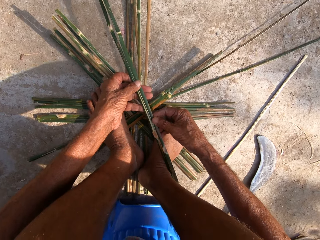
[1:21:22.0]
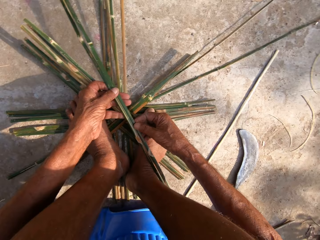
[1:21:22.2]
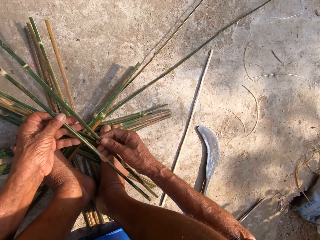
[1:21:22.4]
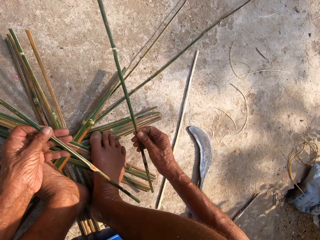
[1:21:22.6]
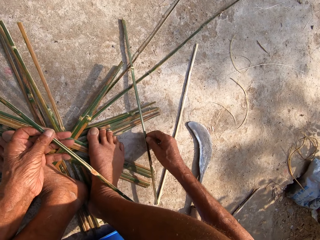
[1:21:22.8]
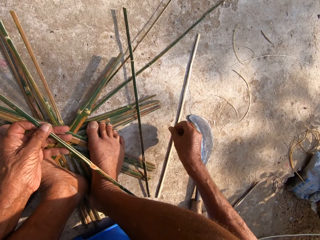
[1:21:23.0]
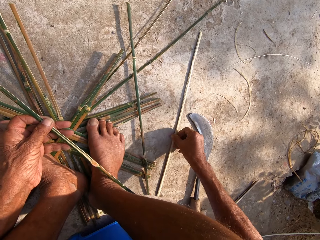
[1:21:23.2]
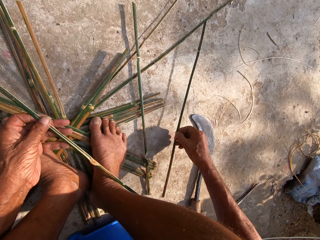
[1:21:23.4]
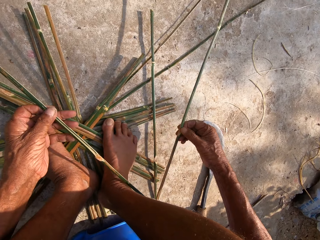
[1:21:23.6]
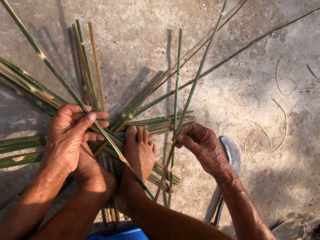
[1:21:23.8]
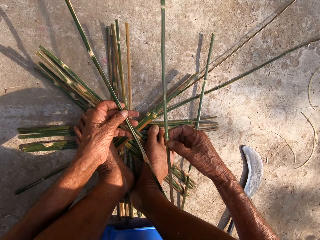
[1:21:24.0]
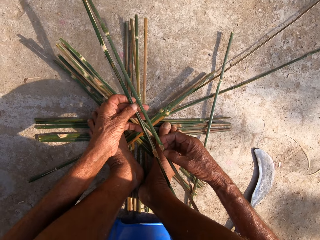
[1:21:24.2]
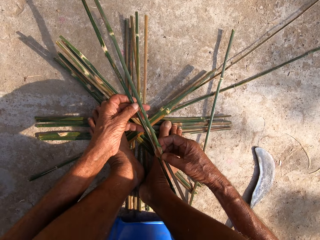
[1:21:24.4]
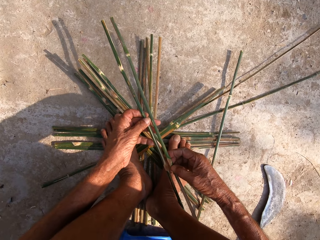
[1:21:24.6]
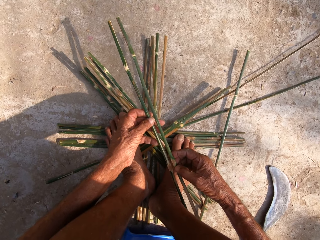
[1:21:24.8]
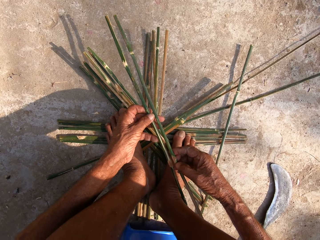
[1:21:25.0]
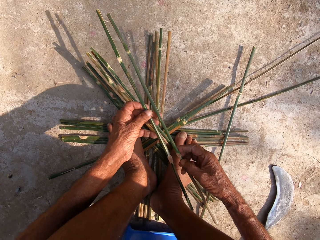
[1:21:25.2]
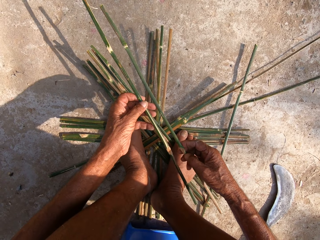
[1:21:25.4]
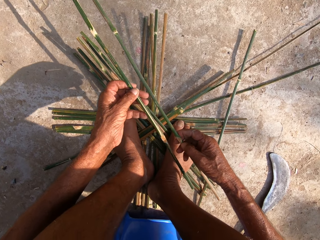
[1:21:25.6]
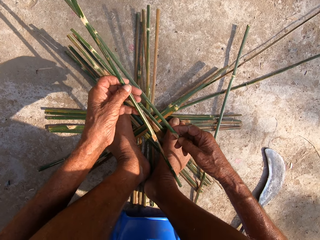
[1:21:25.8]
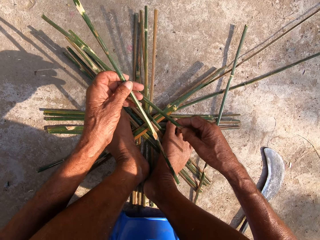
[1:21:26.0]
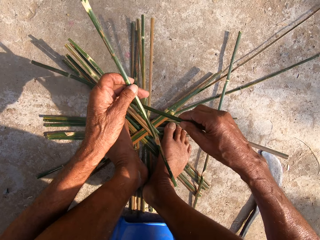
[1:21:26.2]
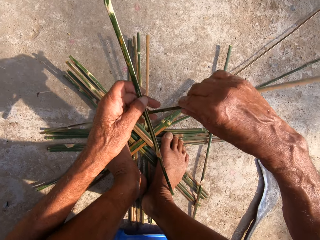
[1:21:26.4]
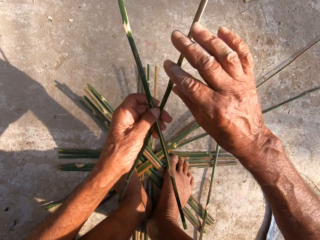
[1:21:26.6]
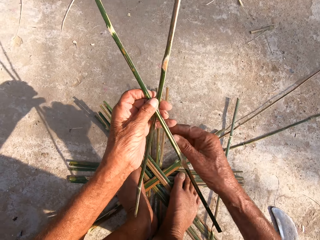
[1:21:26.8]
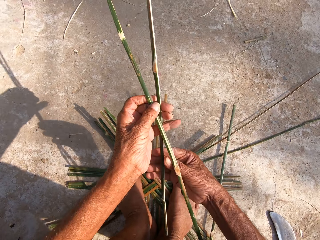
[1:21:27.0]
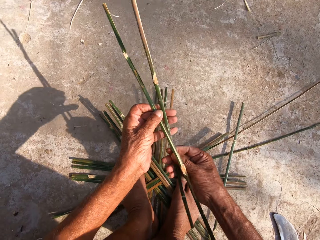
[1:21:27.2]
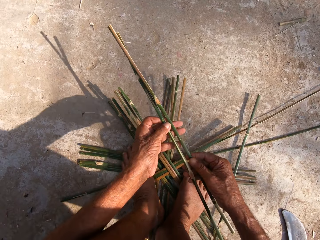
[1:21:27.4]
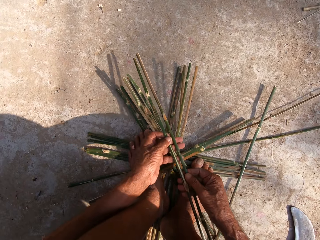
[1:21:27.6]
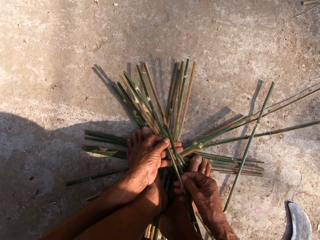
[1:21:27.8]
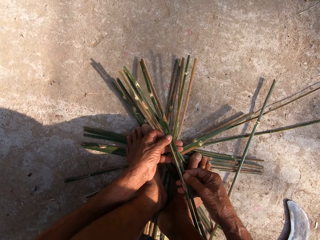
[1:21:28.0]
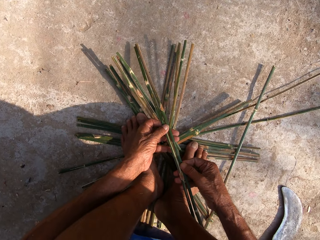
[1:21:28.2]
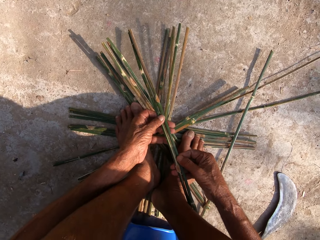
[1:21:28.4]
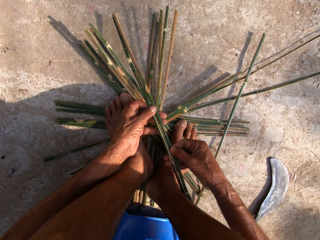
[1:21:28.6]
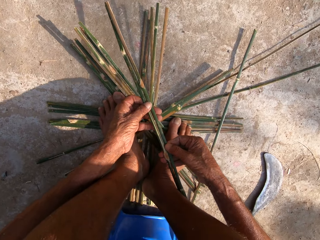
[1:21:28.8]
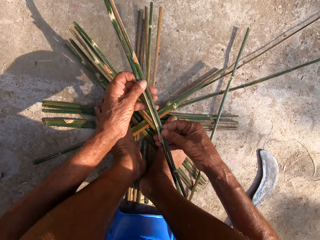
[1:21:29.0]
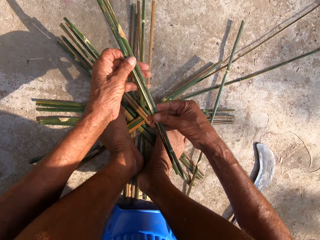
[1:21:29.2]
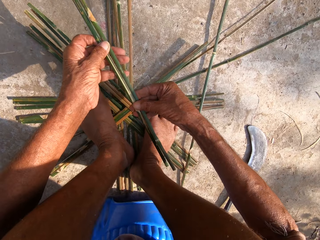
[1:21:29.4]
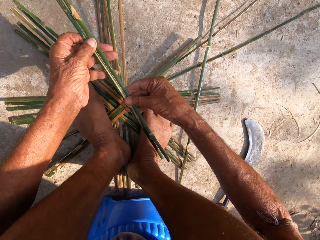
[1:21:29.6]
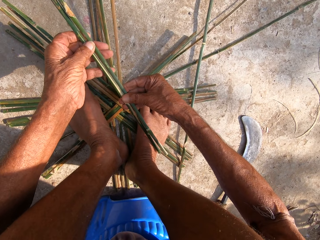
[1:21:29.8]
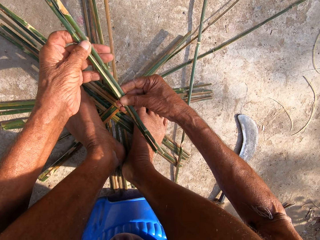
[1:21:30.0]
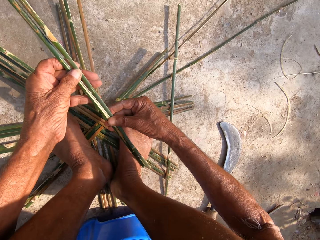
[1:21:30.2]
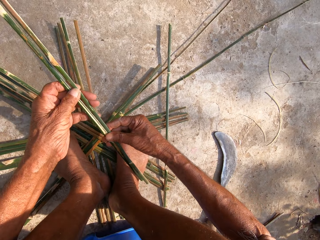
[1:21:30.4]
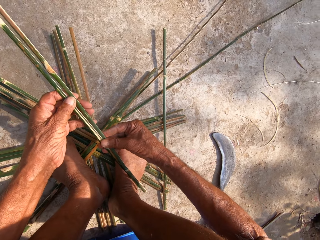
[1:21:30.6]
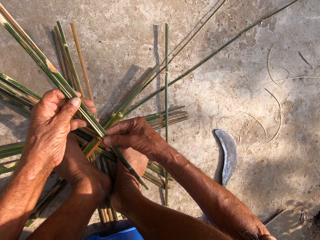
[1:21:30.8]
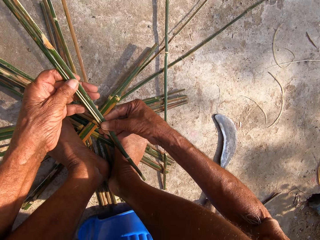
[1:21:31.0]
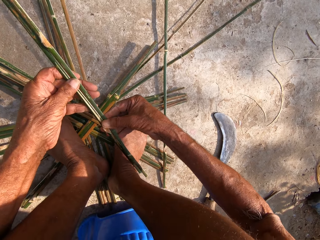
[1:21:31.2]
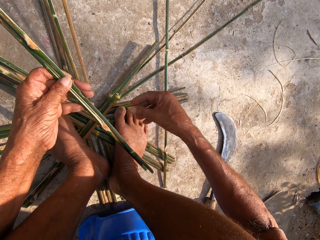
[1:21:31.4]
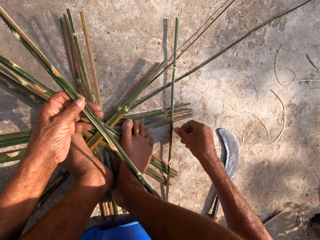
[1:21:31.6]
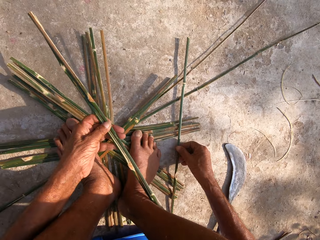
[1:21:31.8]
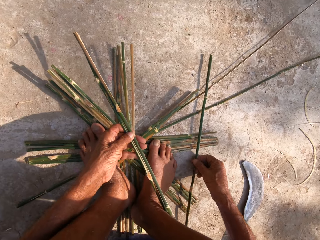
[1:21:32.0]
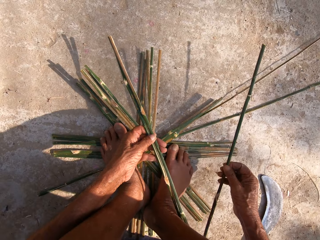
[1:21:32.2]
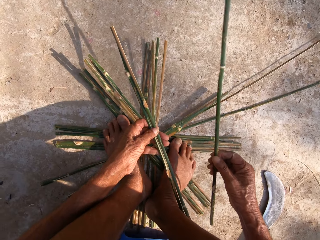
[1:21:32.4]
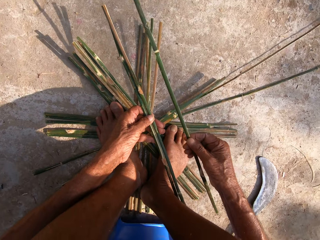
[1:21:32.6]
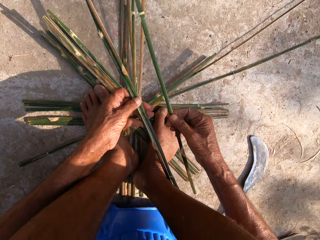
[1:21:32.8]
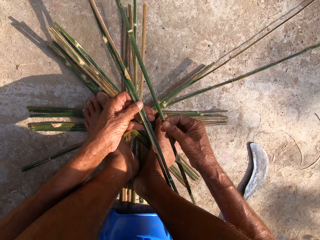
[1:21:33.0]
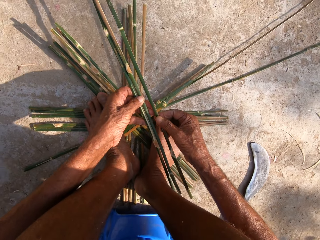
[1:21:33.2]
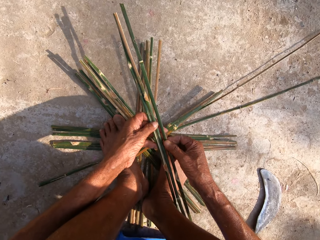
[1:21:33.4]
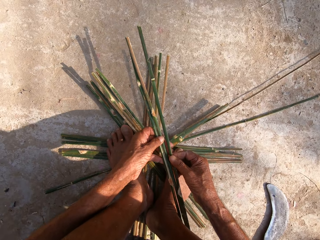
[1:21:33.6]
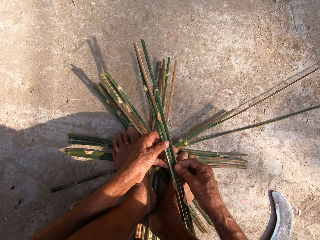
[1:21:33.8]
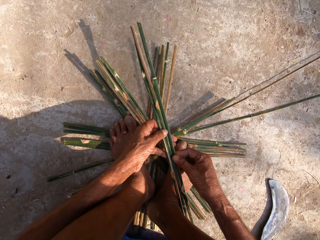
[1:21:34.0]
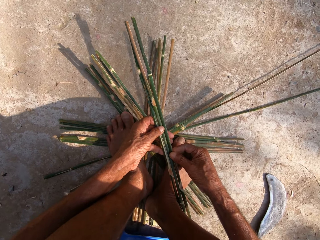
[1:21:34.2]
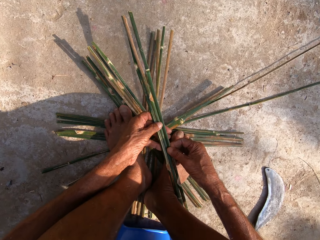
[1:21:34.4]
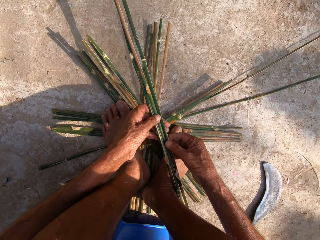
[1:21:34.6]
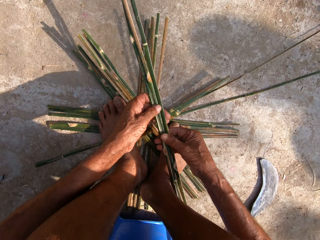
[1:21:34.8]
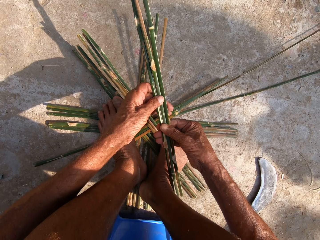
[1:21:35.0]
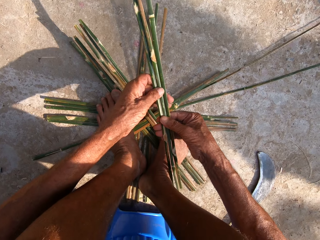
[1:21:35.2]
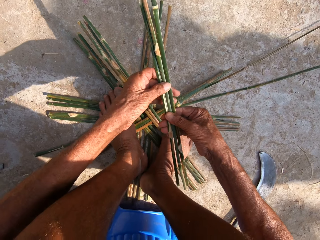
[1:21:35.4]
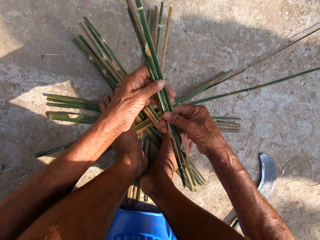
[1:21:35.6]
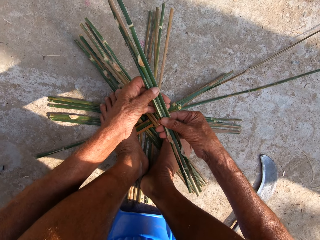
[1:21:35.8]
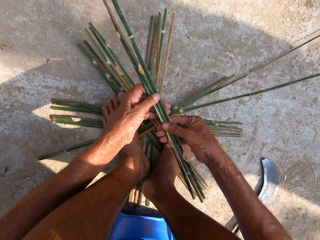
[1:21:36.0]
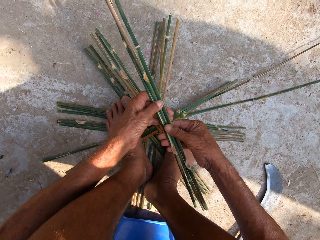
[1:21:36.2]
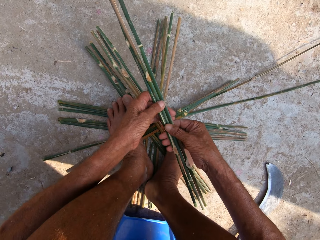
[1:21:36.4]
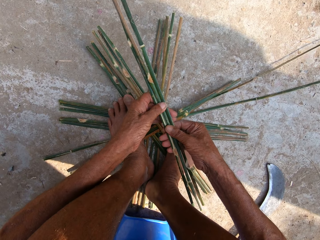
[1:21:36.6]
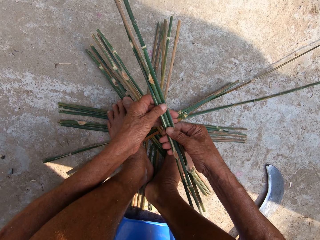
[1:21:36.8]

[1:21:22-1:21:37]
The camera wearer holds the bamboo skin. He places the piece of bamboo stick on the ground with his right hand. He picks the piece of bamboo stick from the ground with his right hand. He aligns the bamboo skin with both hands. He holds the pieces of bamboo stick with both hands. He flips the piece of bamboo stick with his right hand. He holds the pieces of bamboo stick with his left hand. He holds the bamboo stick with his hands. He aligns the bamboo skin with both hands. A woman converses with the camera wearer. The camera wearer holds the pieces of bamboo stick with his left hand. He picks the piece of bamboo stick from the ground with his right hand. He aligns the bamboo skin with both hands. He holds the pieces of bamboo stick with his hands.

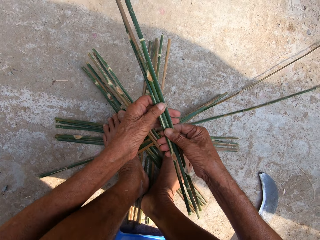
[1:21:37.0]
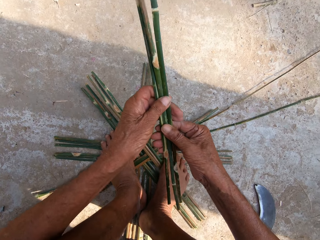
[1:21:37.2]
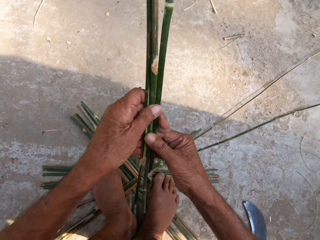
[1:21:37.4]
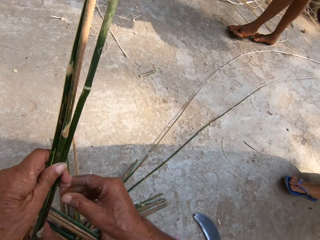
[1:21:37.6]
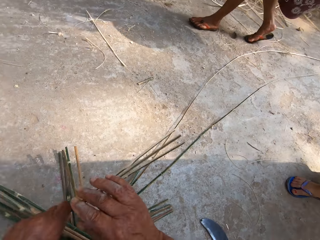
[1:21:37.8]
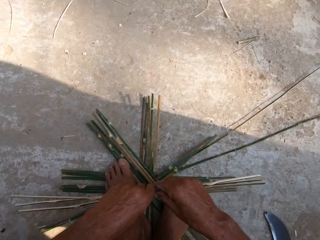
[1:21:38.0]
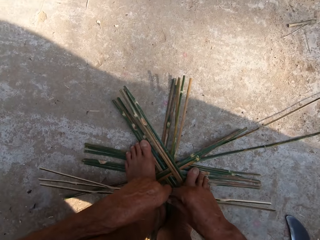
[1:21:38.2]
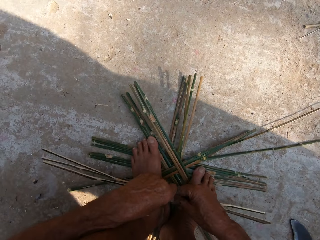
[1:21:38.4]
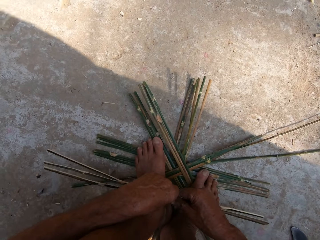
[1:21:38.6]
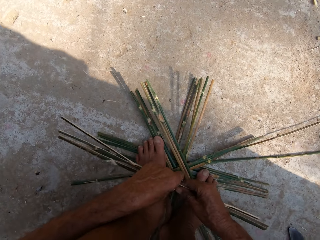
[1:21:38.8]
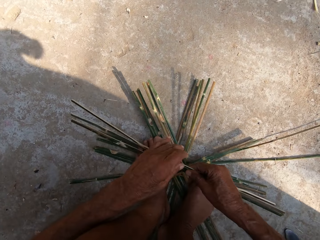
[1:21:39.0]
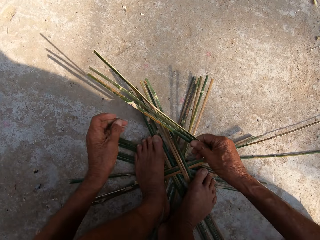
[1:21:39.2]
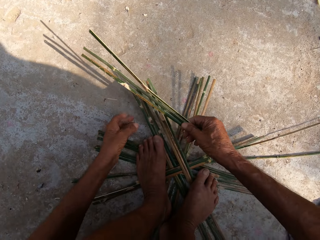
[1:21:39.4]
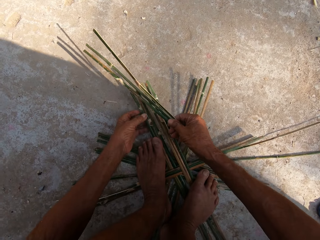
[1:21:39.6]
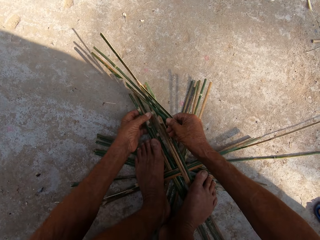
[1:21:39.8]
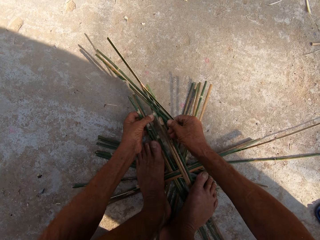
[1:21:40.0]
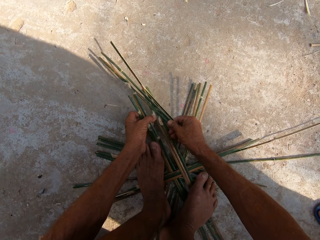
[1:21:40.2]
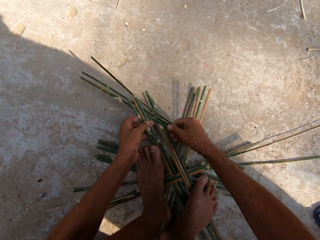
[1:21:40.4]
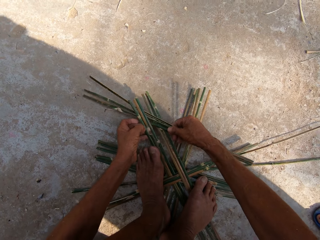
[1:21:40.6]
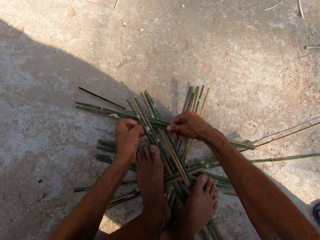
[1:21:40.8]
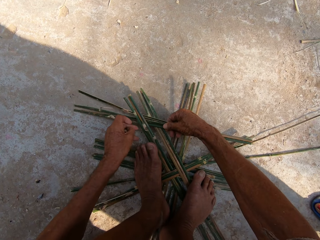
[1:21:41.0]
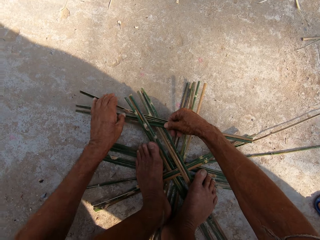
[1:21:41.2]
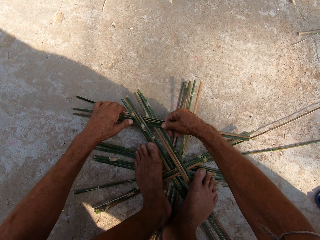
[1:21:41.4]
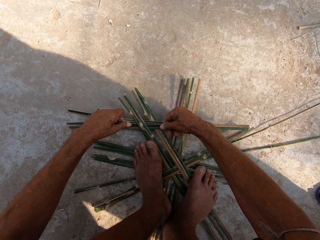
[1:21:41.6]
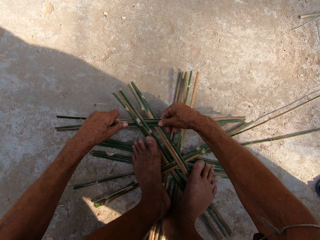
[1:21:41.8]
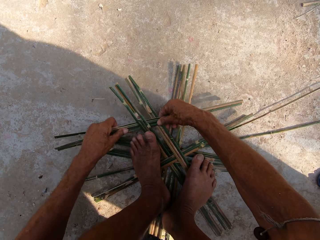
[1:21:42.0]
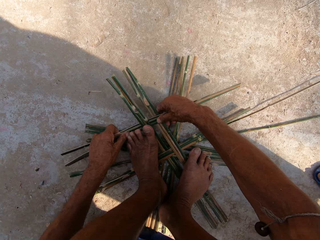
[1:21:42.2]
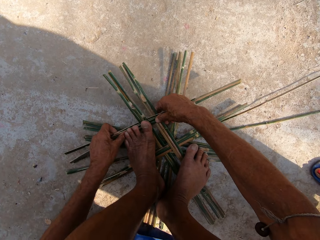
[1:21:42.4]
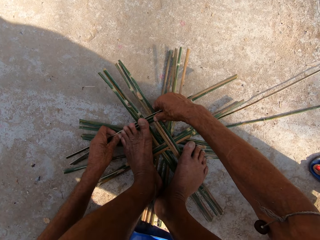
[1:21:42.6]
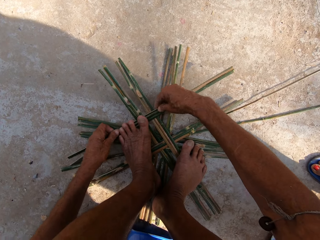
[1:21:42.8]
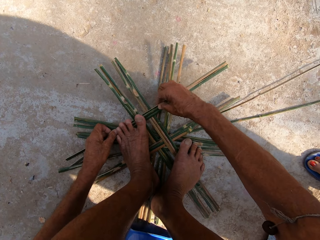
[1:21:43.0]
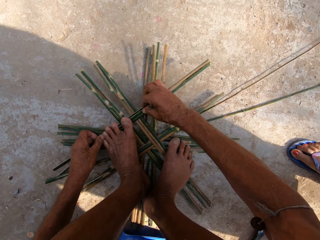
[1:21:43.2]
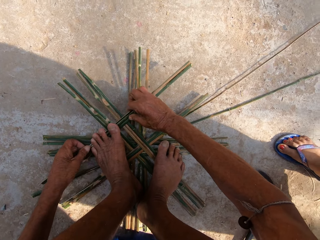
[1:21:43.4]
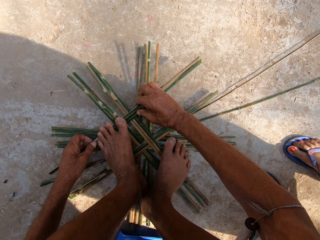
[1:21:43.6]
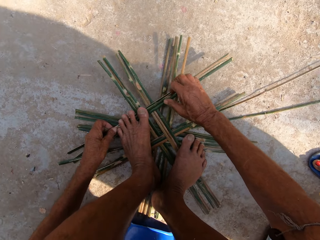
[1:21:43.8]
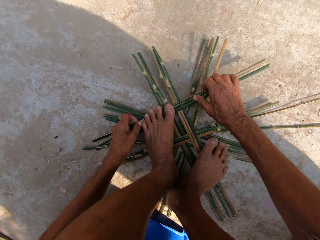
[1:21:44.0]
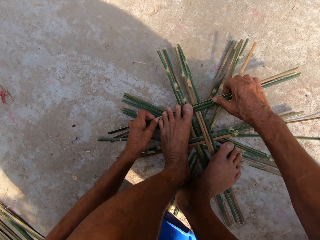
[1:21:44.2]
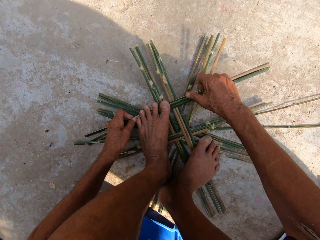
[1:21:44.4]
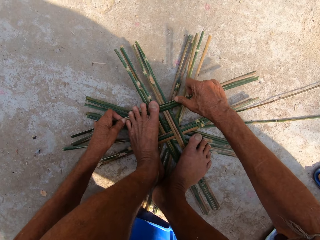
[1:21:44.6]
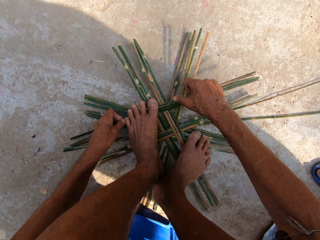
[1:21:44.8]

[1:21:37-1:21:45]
The camera wearer holds the pieces of bamboo stick with his right hand. He holds the pieces of bamboo stick on the ground with his left hand. He sets the pieces of bamboo stick in his right hand into the pieces of bamboo stick on the ground. He sets the pieces of bamboo stick into the pieces of bamboo stick on the ground with his hands.
